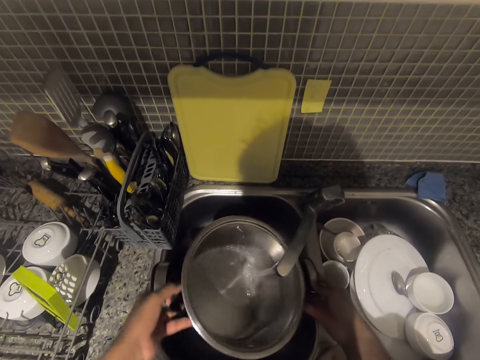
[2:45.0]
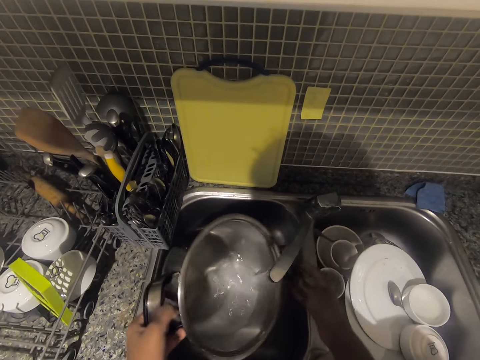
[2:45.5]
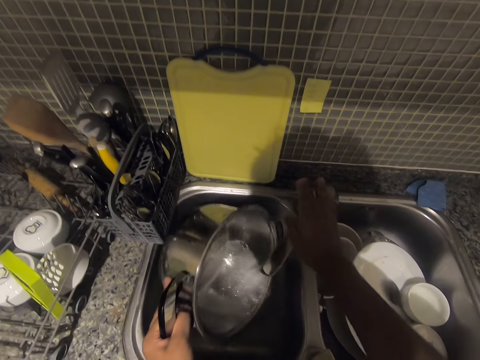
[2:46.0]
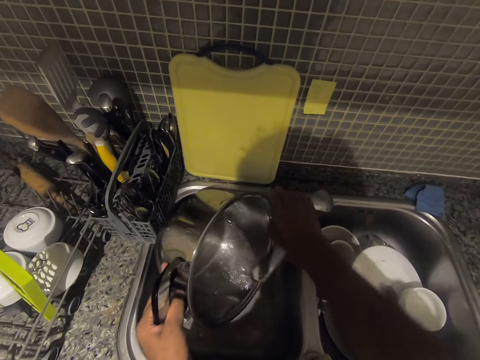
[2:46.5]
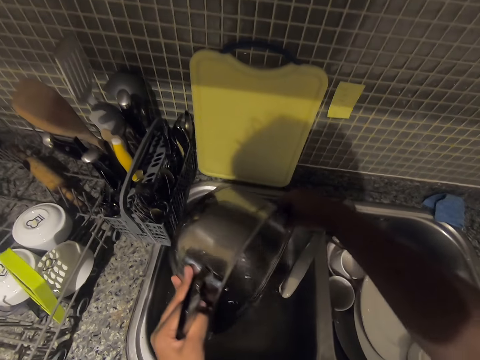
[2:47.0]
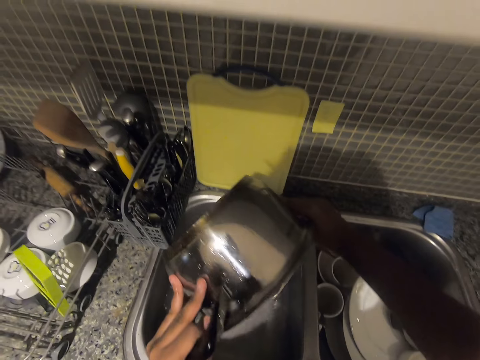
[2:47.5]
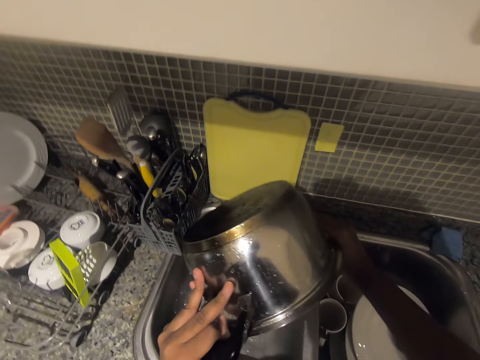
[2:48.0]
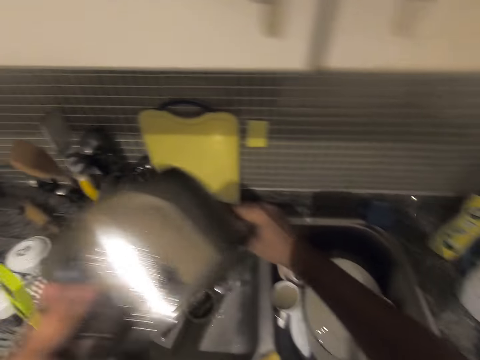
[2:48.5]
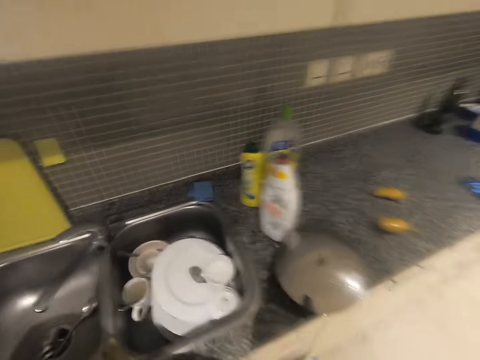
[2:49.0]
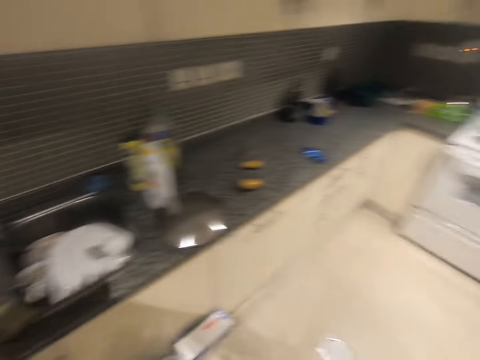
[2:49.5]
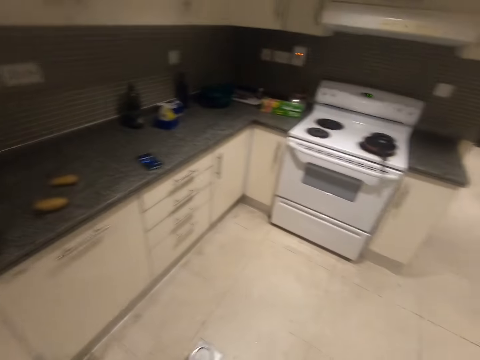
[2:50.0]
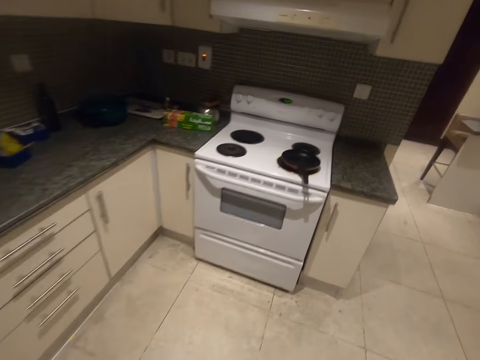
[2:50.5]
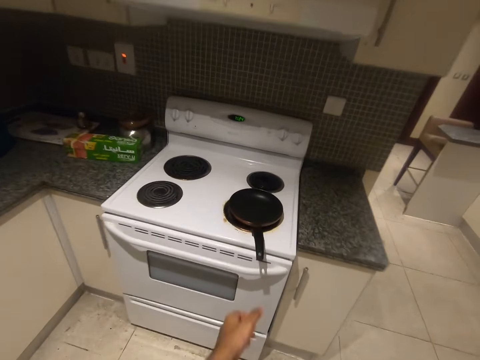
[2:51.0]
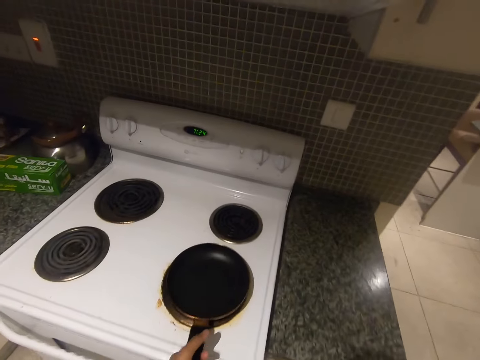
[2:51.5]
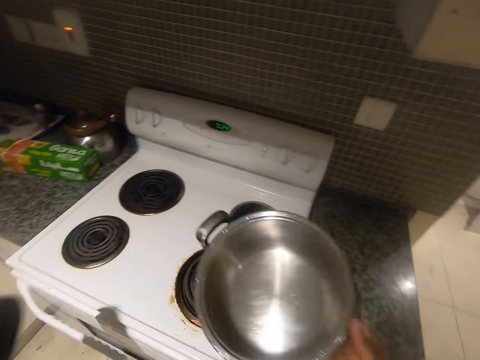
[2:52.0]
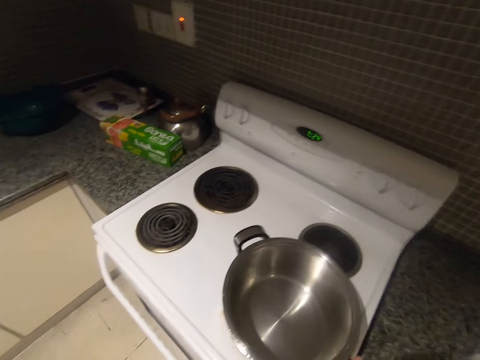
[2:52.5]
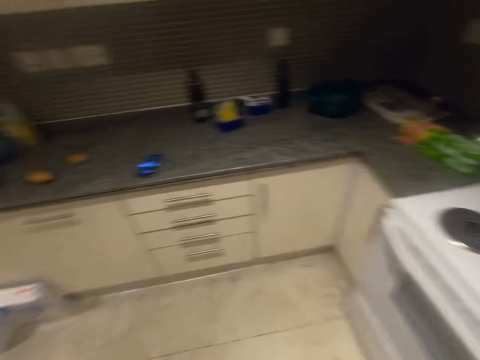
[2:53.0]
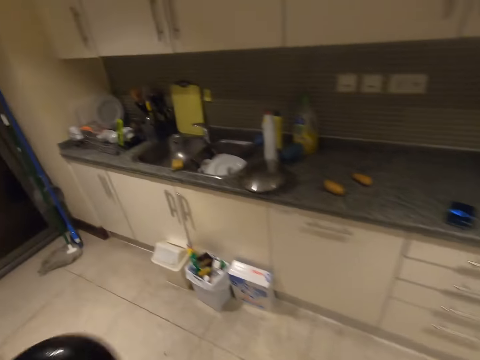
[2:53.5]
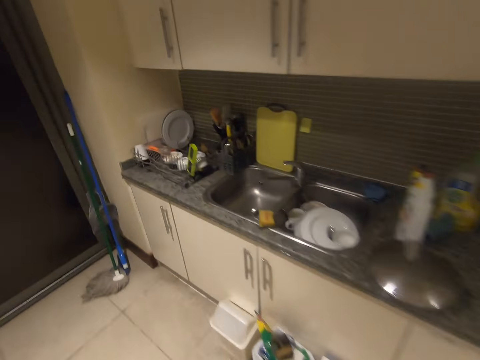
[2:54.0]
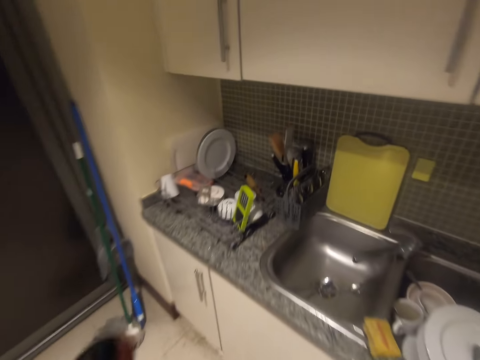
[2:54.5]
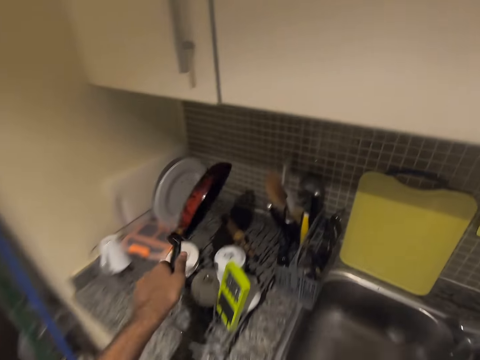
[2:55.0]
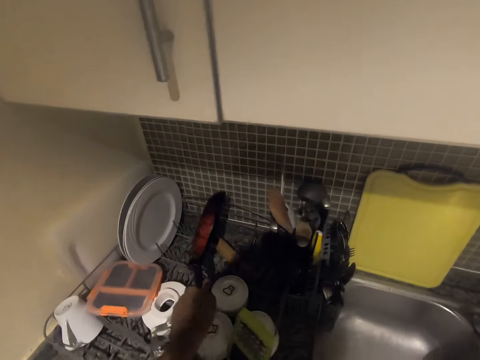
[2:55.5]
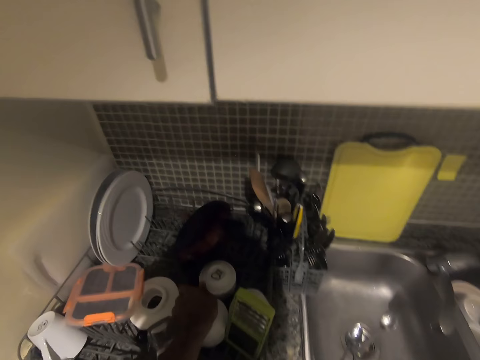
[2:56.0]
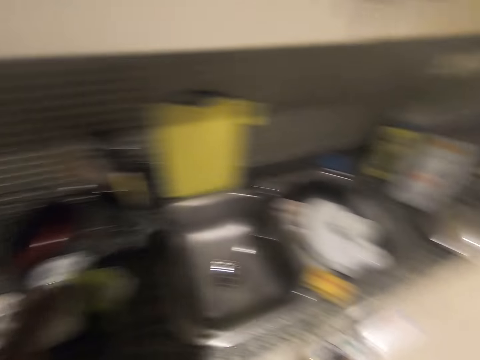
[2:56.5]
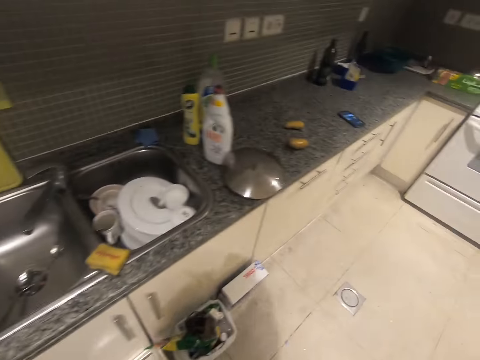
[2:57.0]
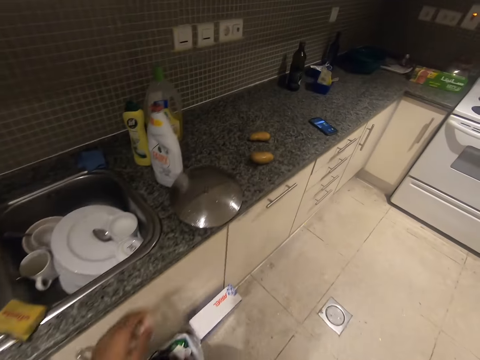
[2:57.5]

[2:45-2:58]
The camera wearer turns off the tap of the kitchen sink. They pour out water from the cooking pot in the sink. They walk towards a cooker. They pick up a frying pan from the cooker. They place the cooking pot on the cooker. They walk towards a utensil rack on the kitchen cabinet. They place the frying pan on the utensil rack.

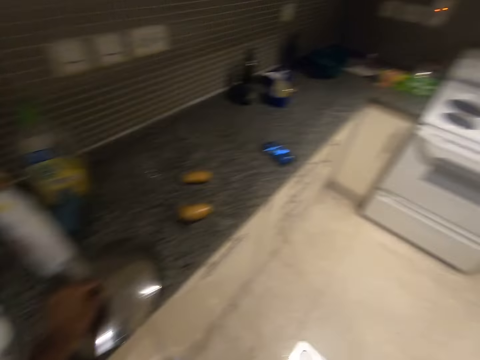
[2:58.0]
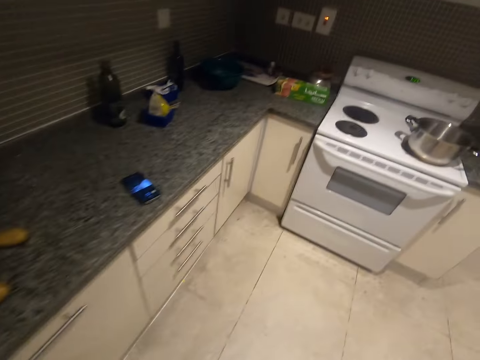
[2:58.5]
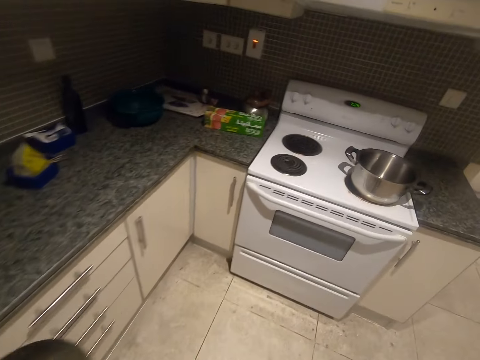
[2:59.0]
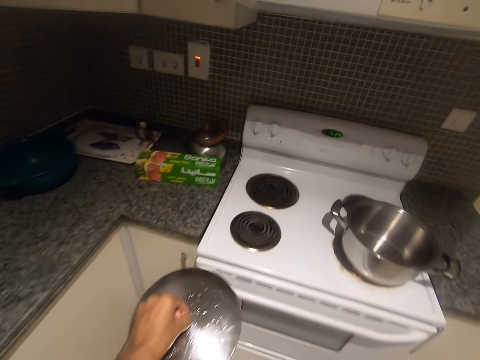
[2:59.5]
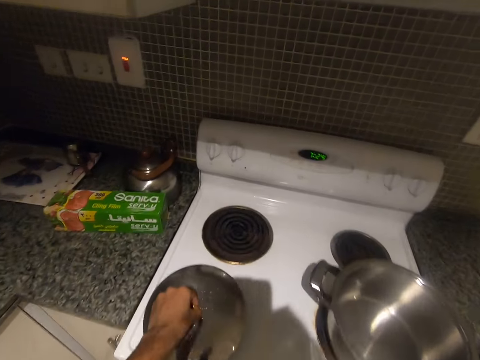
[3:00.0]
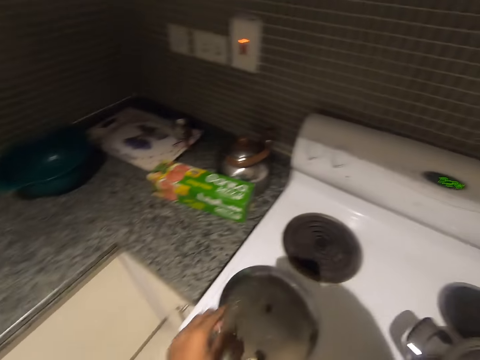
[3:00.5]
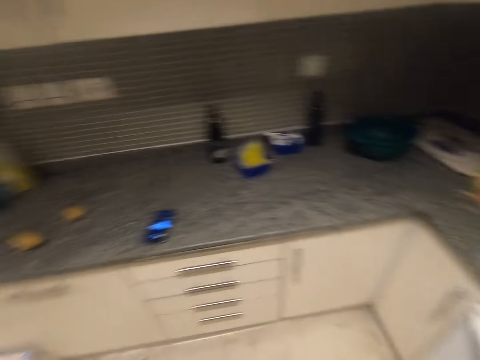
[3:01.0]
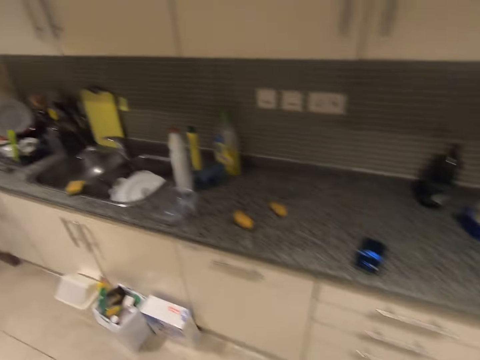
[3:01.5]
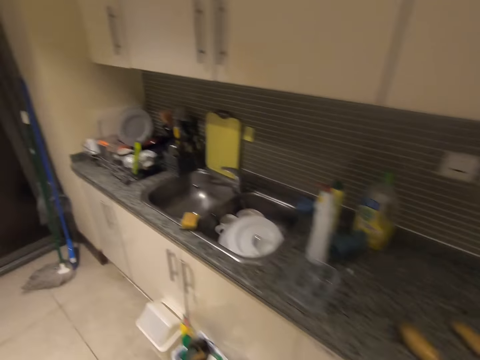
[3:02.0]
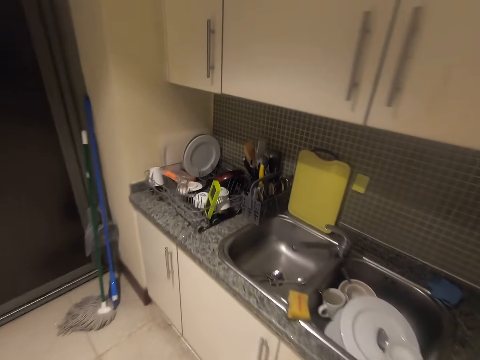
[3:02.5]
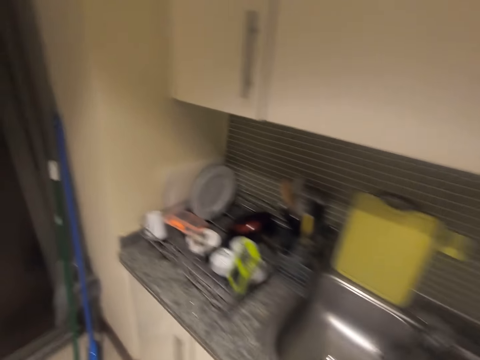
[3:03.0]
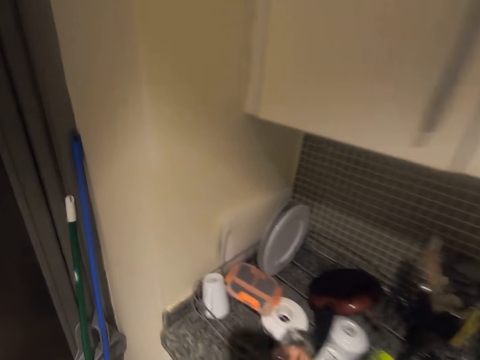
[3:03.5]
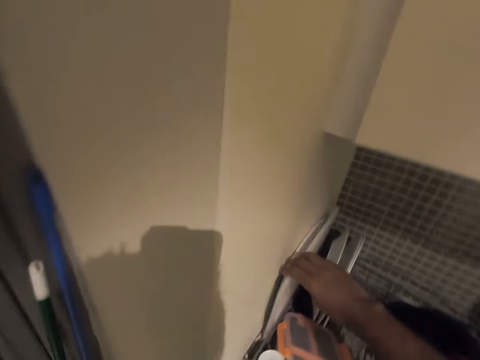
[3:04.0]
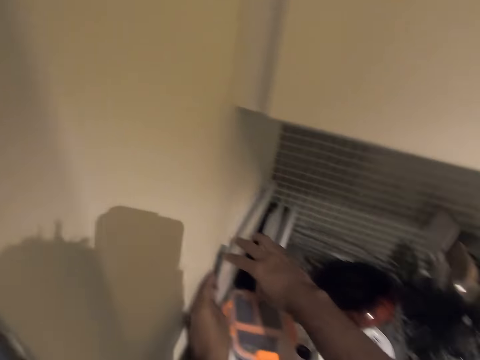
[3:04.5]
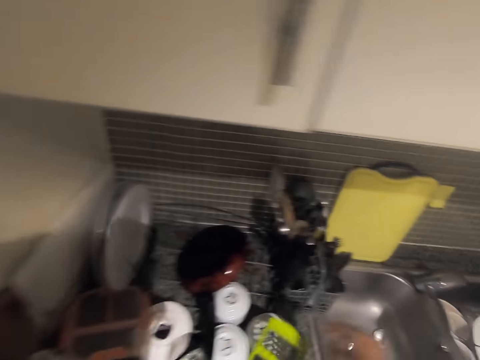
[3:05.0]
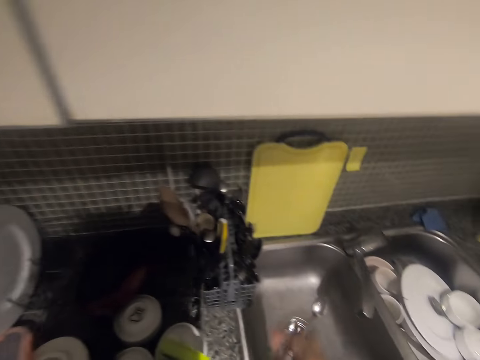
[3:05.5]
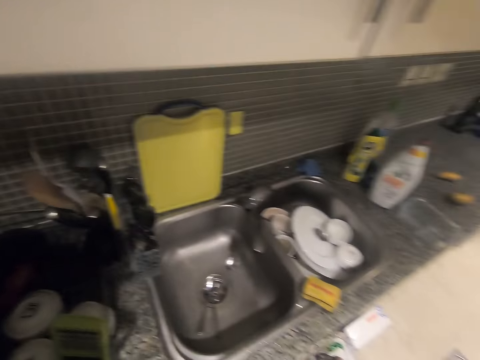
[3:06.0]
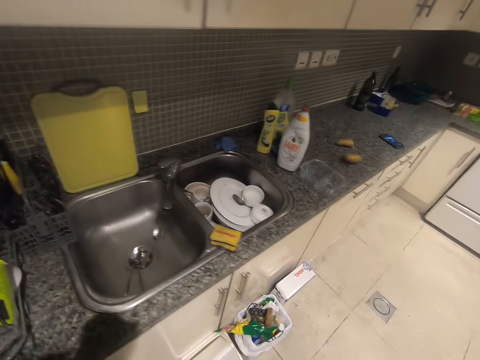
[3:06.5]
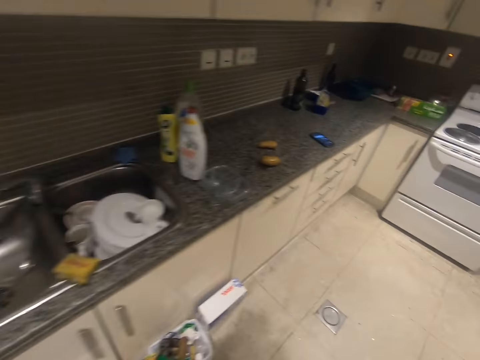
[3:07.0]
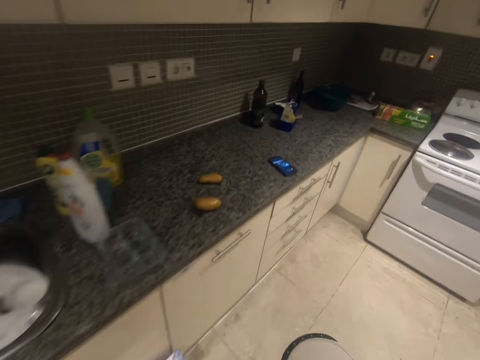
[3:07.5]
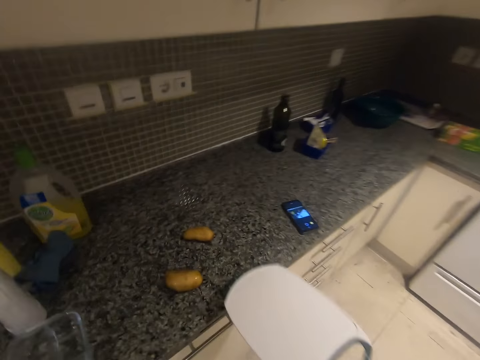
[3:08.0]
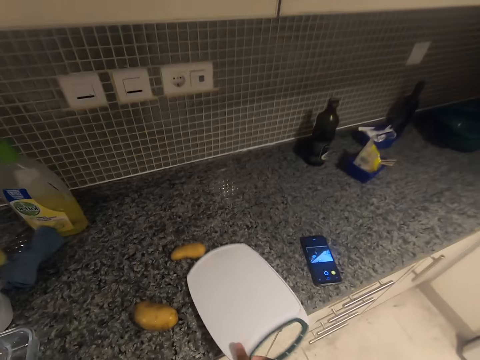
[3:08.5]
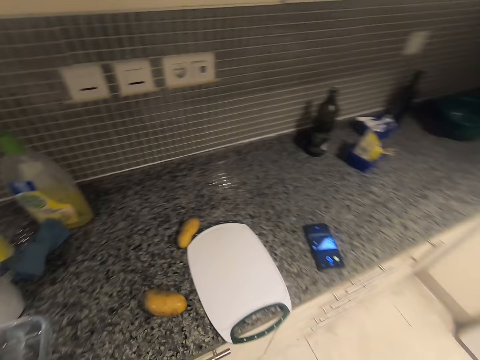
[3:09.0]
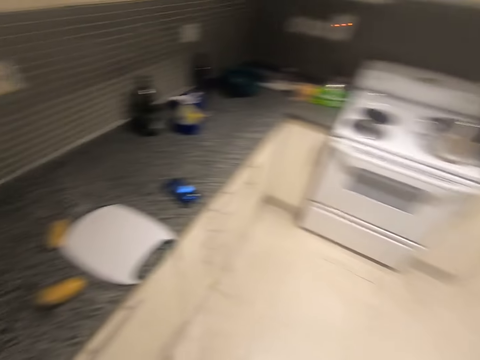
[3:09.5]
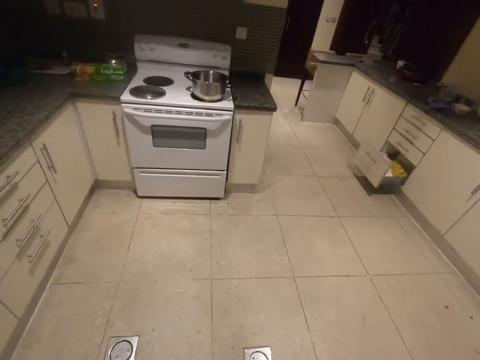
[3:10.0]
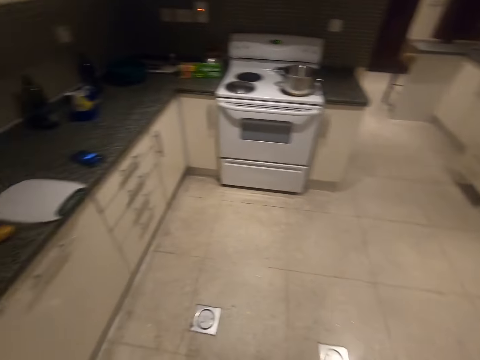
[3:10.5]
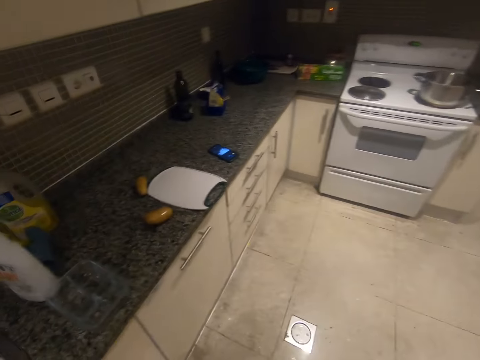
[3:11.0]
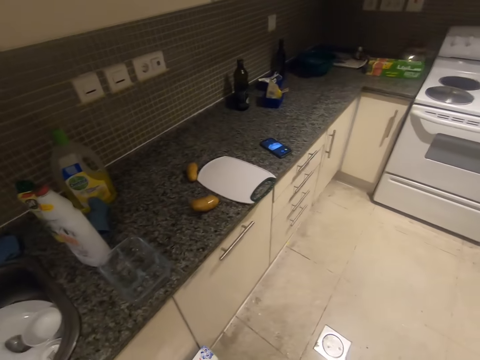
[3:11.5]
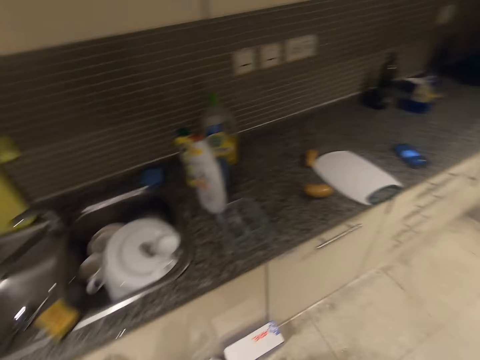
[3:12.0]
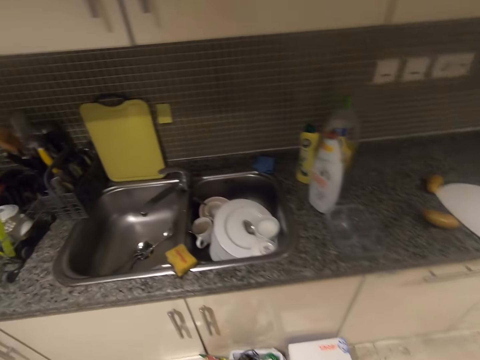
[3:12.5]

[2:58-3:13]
The camera wearer picks up the cover of the pot from the kitchen cabinet. They place the cover of the cooking pot on the cooker. They walk towards the utensil rack. They pick up a cutting board from the utensil rack. They place the cutting board on the kitchen cabinet.
